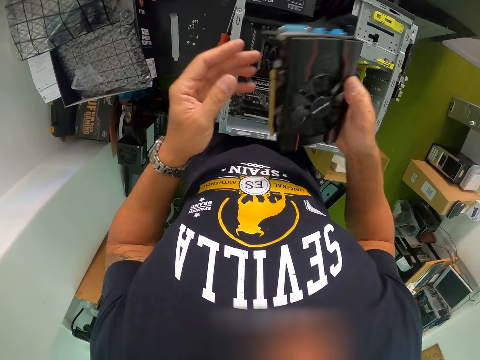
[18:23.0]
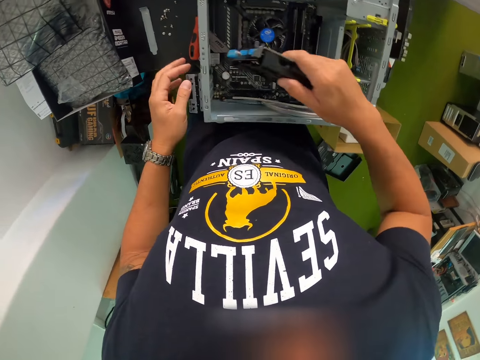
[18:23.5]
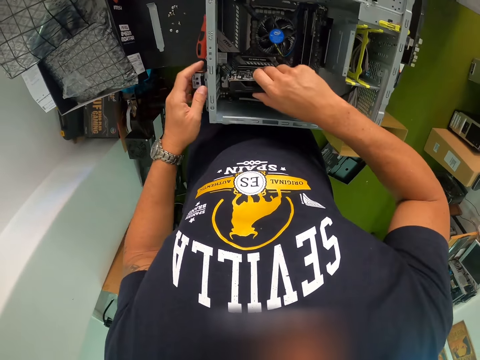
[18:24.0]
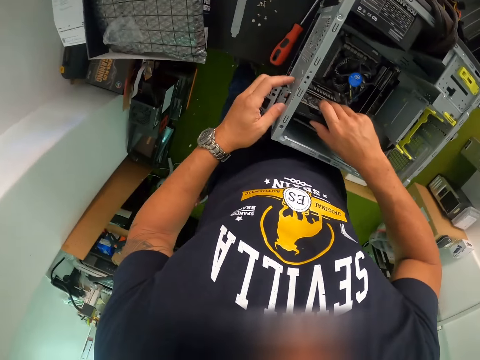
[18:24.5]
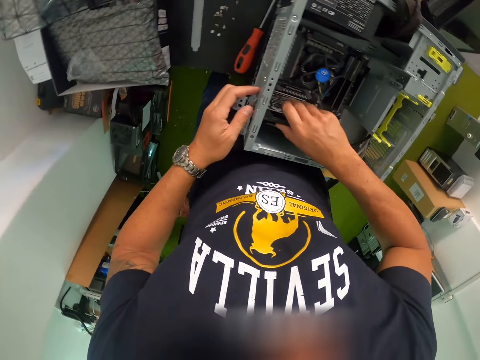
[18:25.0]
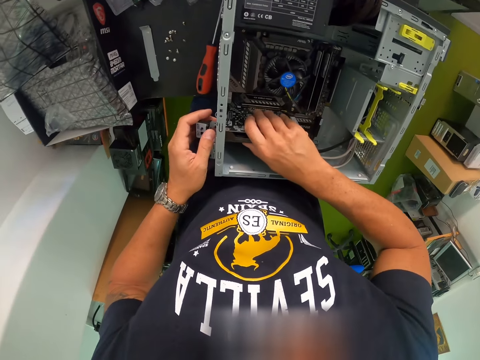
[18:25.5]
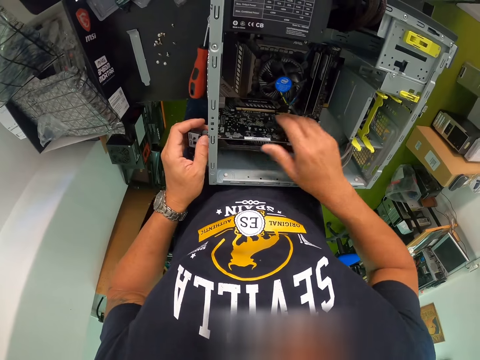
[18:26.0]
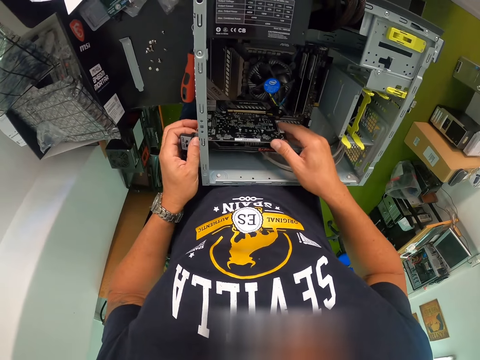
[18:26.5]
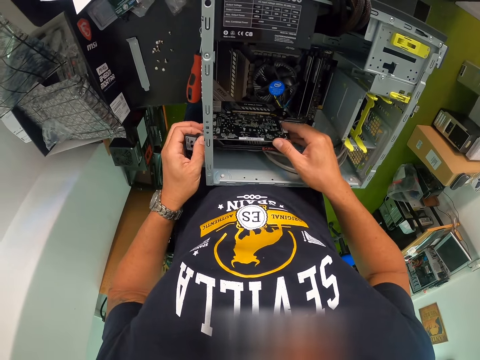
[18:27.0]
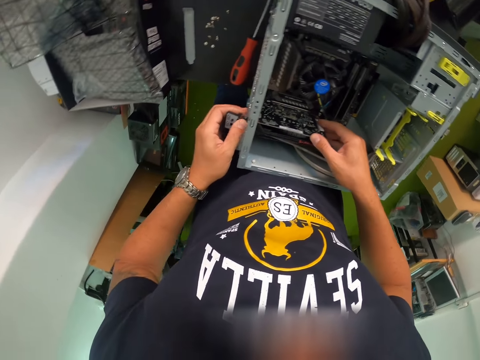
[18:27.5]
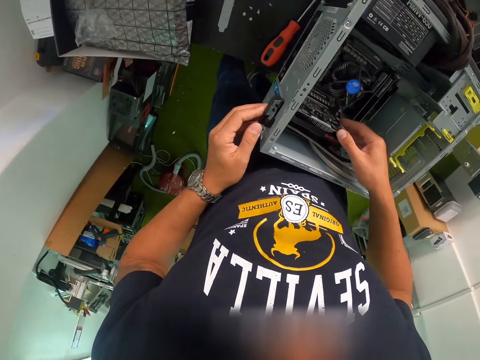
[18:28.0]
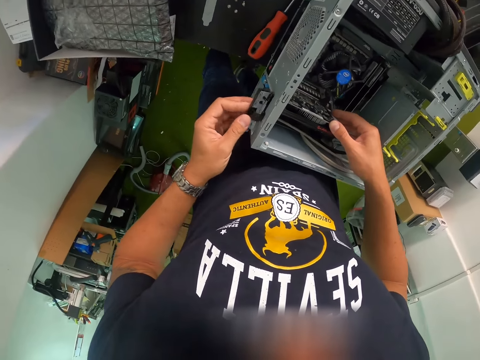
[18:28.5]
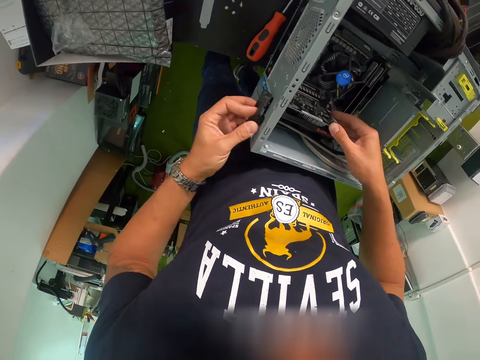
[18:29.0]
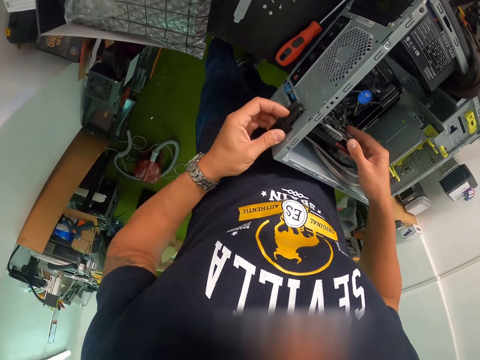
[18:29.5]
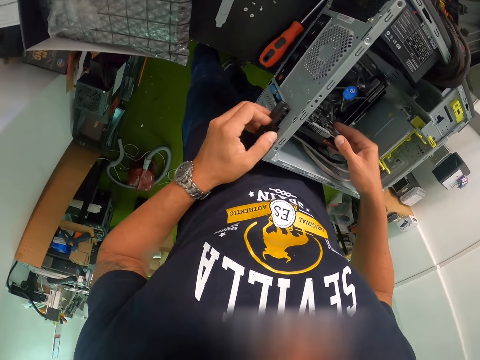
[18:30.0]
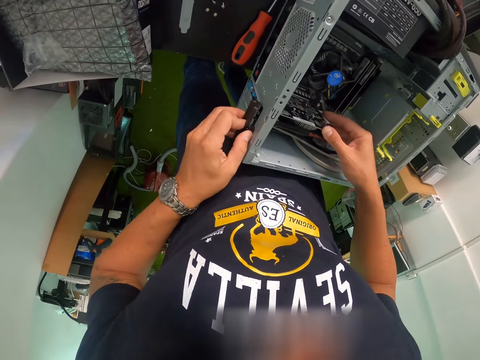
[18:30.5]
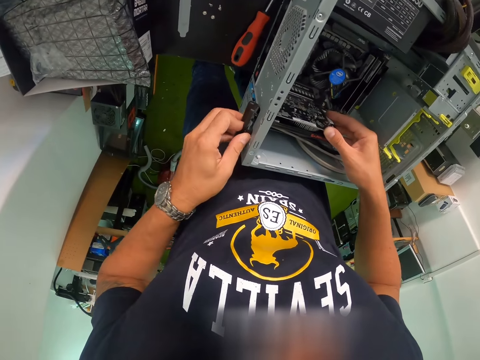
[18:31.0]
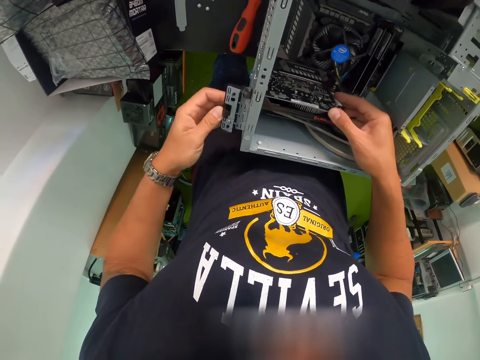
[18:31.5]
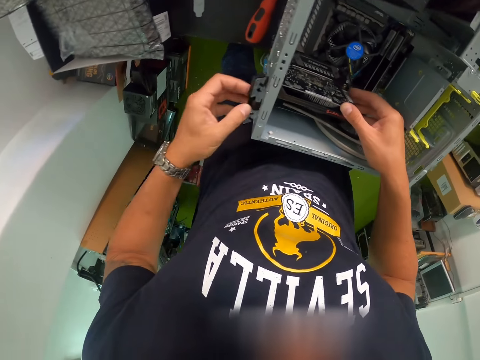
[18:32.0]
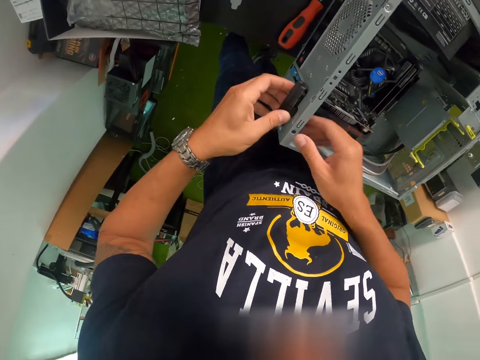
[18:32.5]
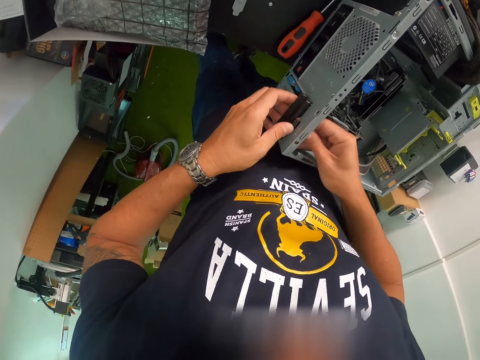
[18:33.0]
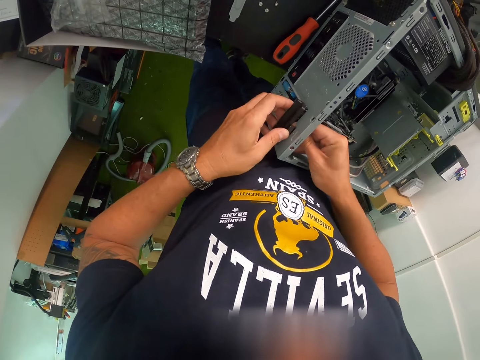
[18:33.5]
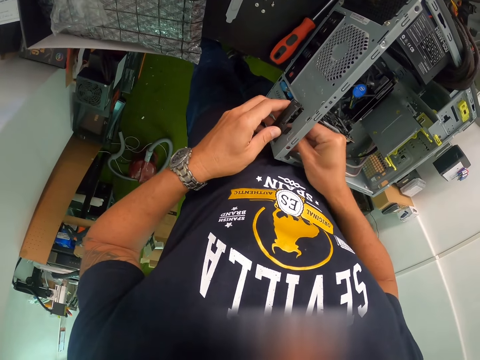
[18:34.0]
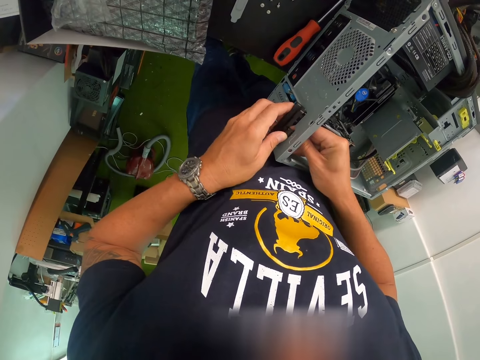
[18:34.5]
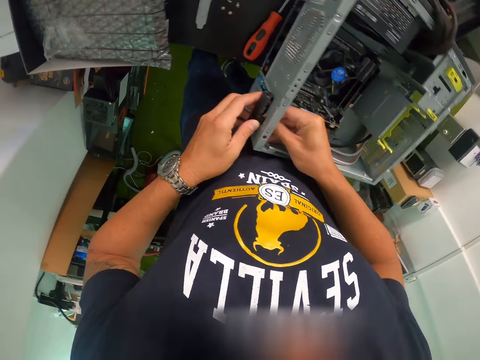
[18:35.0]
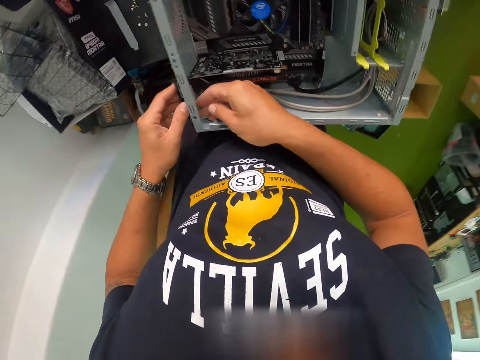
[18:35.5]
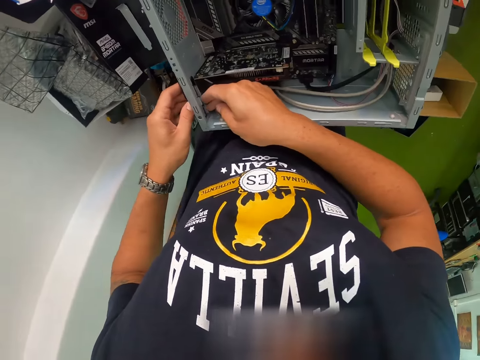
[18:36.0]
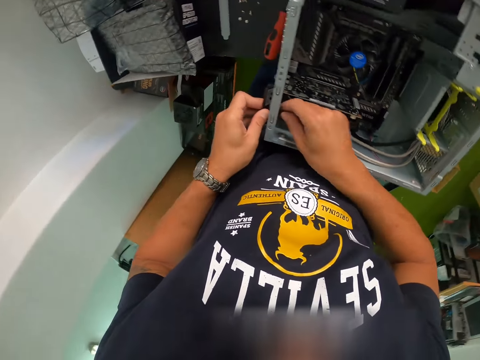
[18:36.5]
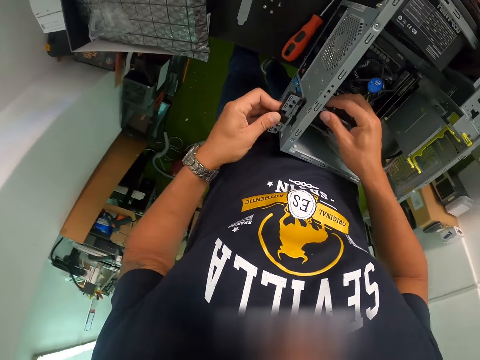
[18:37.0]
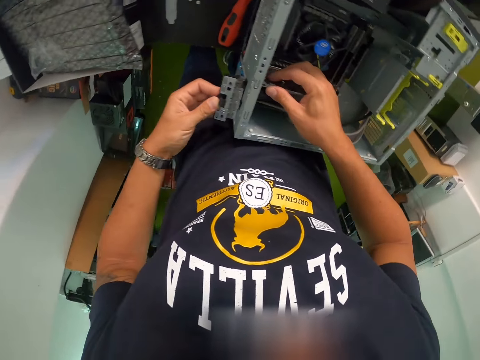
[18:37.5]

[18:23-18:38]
The camera wearer operates a fan. He inserts the AMD Graphics card gently in a CPU with his right hand. He operates the CPU.

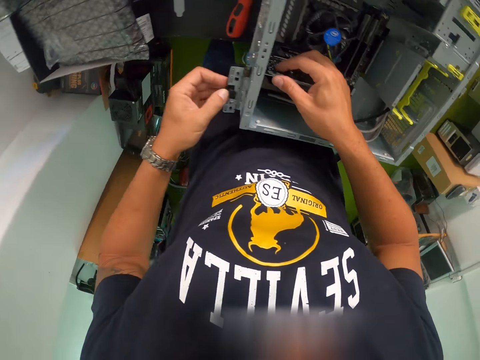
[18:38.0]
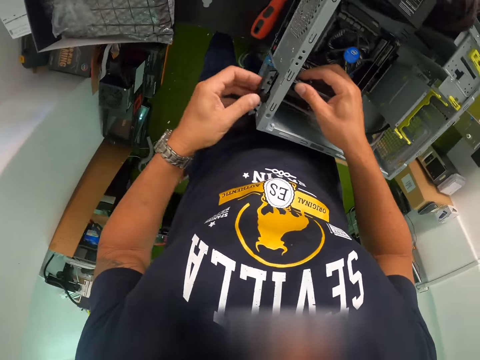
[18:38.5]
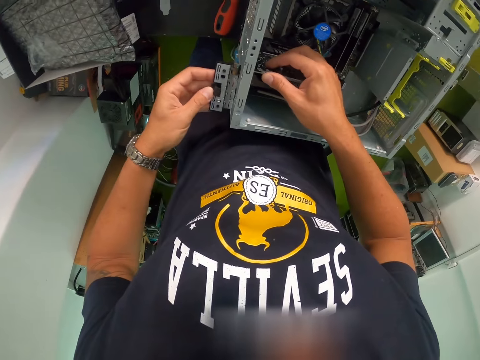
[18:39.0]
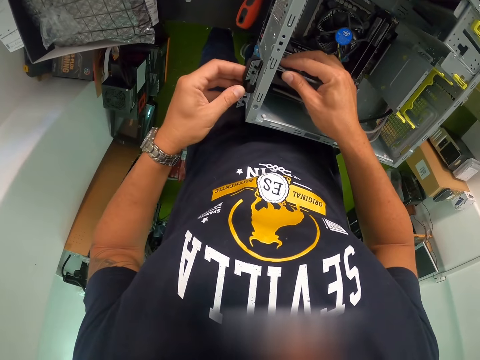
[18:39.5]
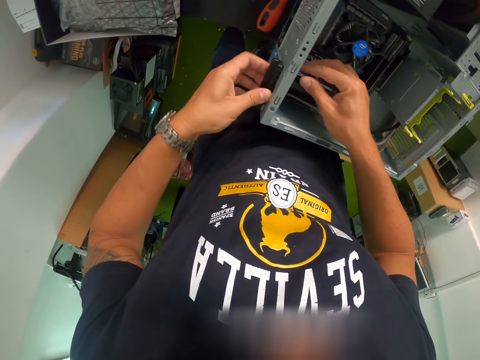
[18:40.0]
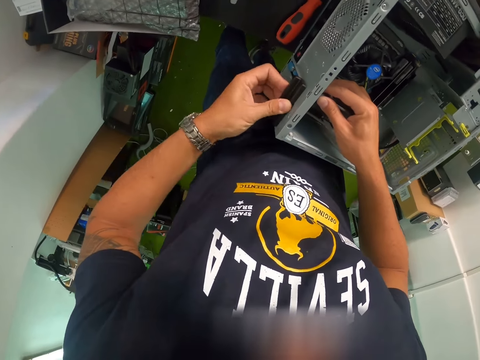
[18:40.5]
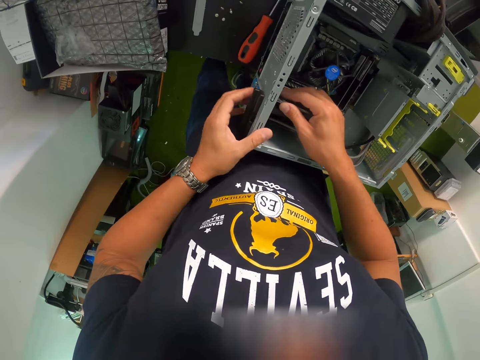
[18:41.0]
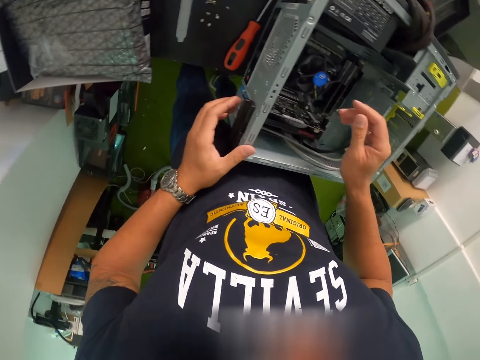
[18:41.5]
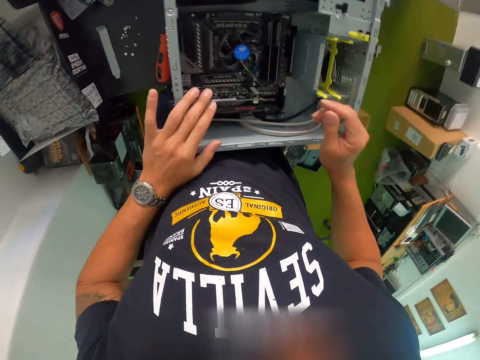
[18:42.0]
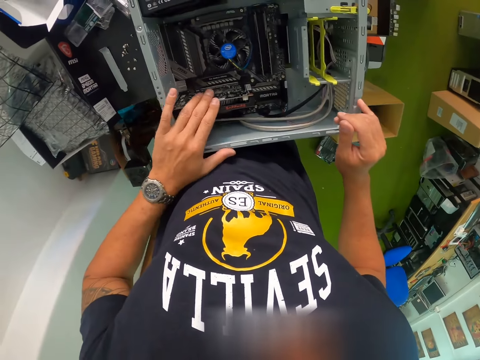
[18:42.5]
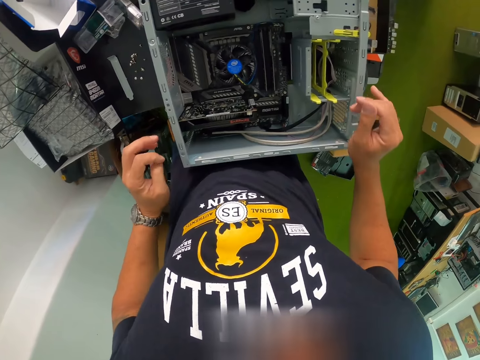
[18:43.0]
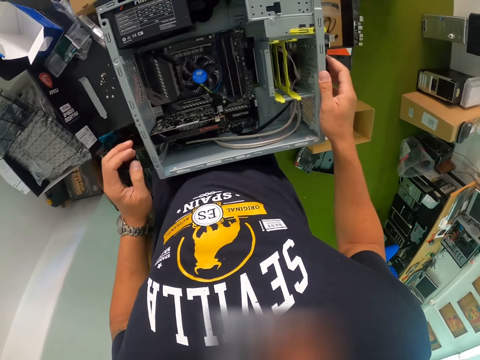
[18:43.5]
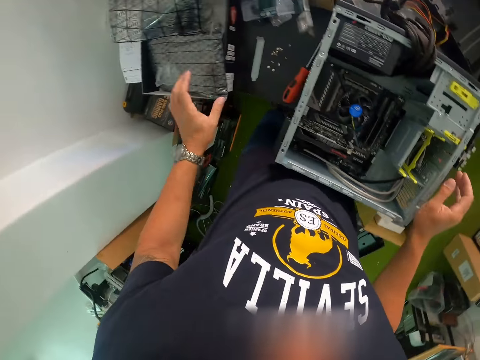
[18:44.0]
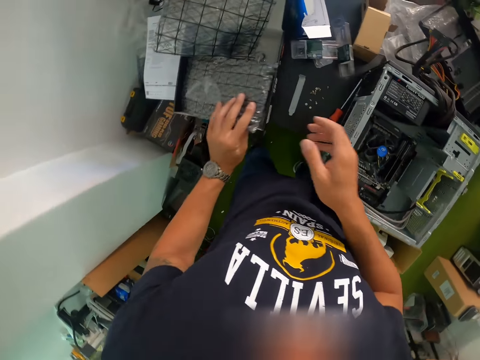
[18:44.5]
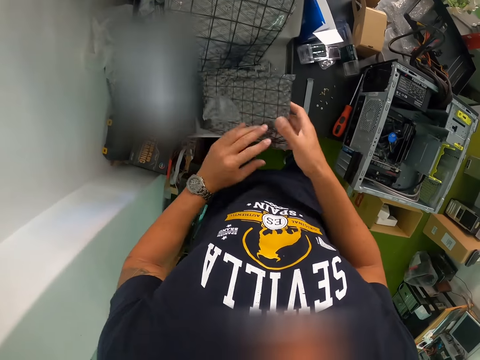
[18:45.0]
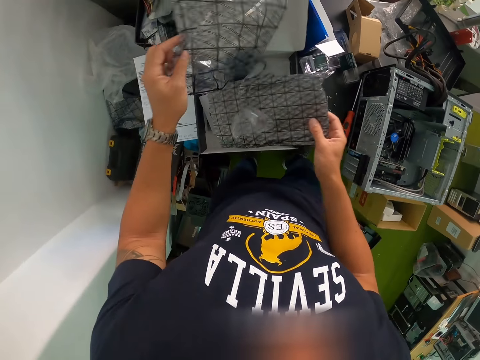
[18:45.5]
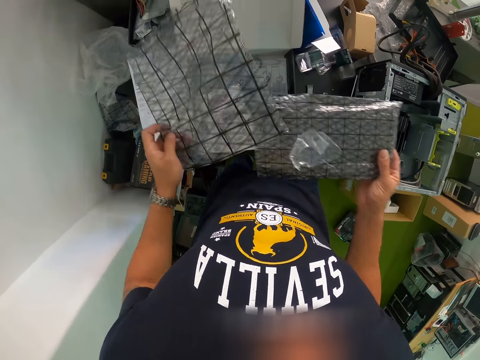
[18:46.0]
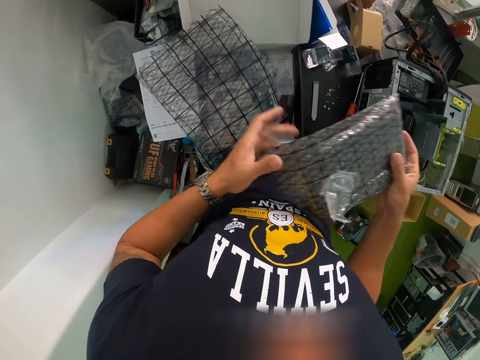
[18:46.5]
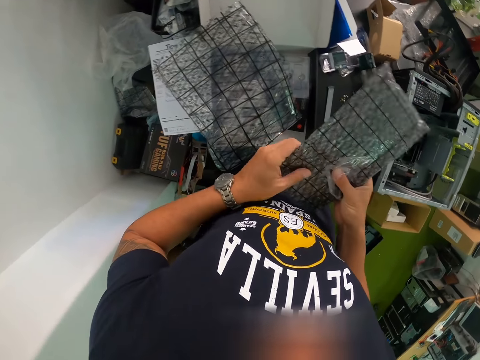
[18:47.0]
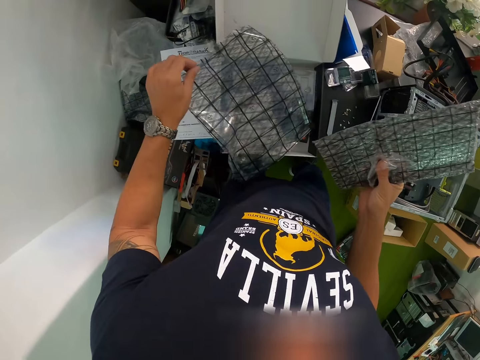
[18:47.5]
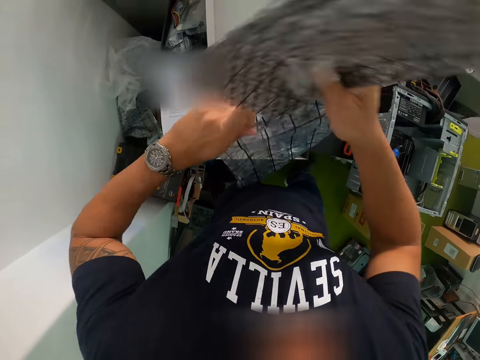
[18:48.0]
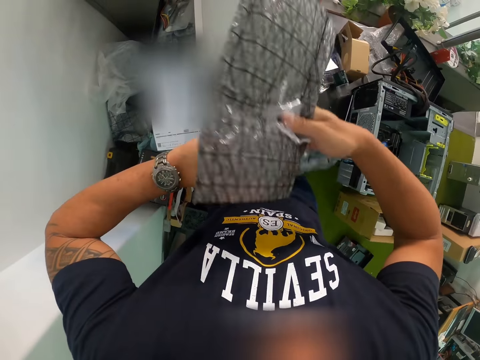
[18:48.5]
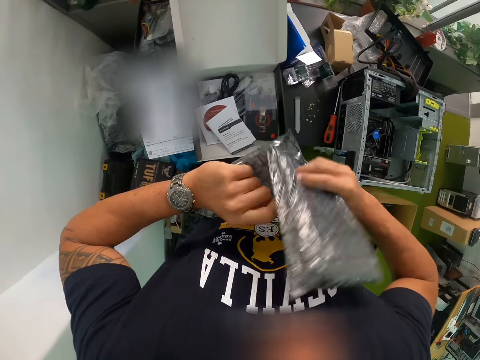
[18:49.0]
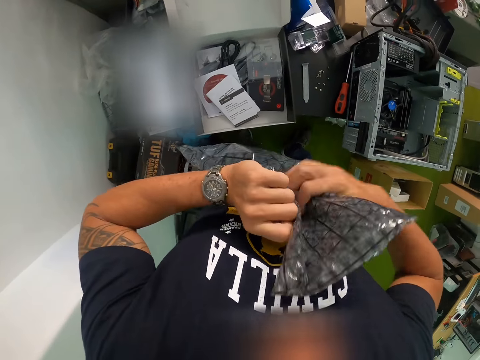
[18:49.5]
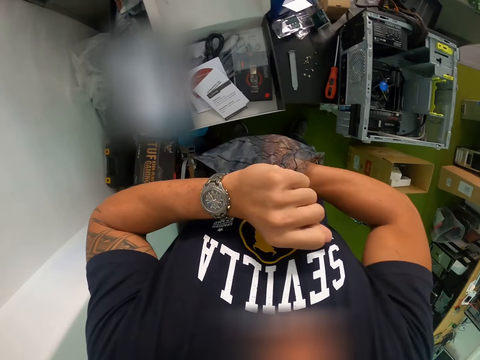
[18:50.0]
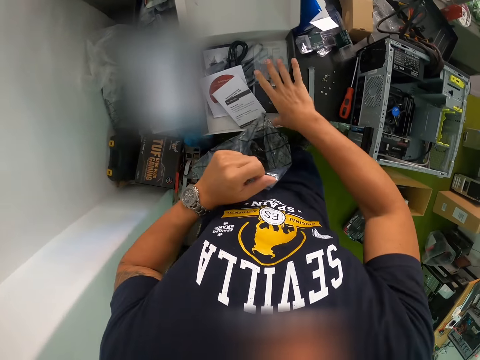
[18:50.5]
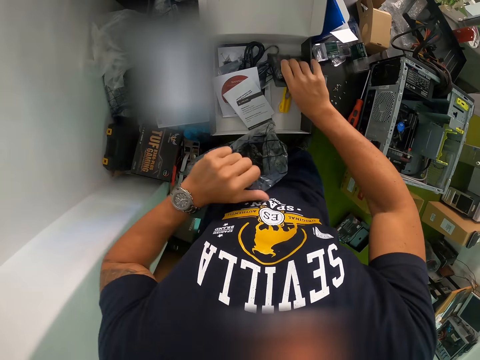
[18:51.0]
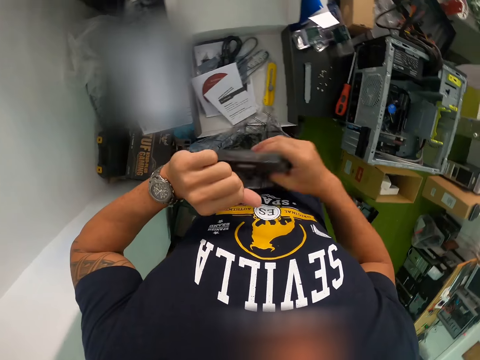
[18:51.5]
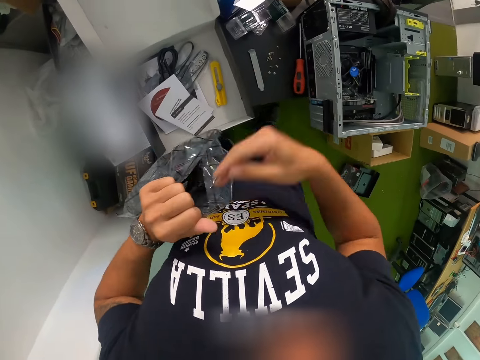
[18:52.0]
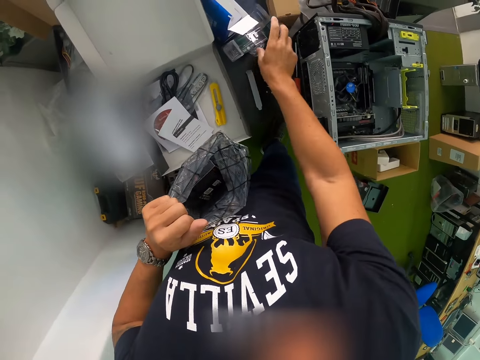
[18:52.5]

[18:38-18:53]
The camera wearer looks around. They search for something. They hold papers. They put unwanted materials on the workbench in the black cellophane nylon with both hands. They put the nylon paper together.
